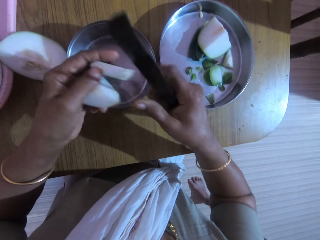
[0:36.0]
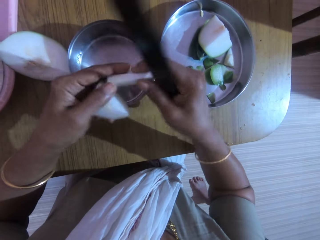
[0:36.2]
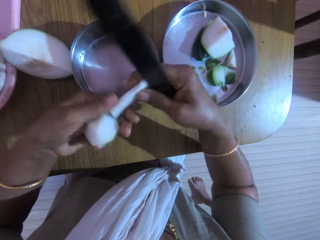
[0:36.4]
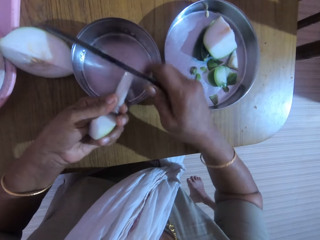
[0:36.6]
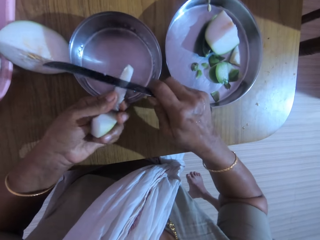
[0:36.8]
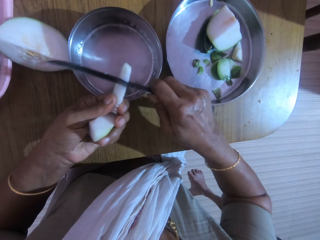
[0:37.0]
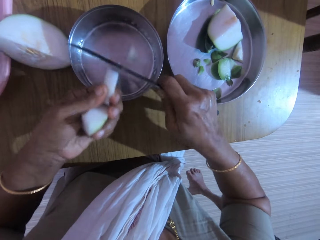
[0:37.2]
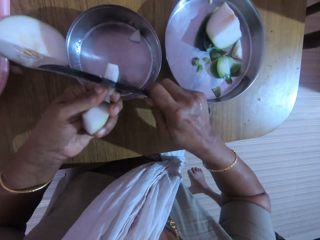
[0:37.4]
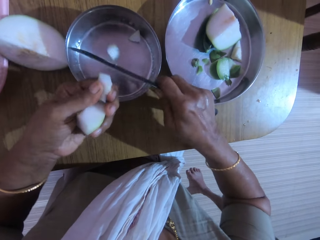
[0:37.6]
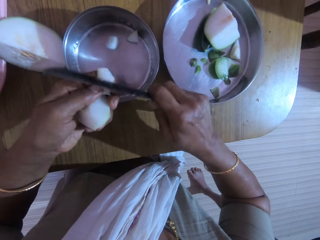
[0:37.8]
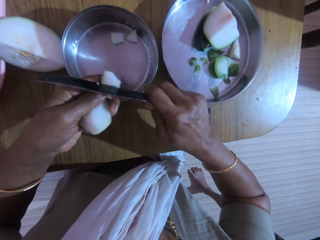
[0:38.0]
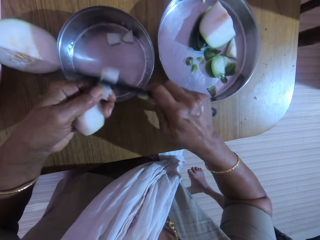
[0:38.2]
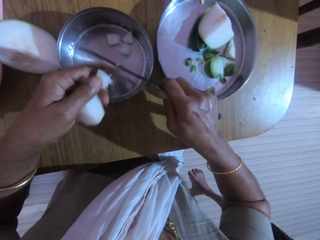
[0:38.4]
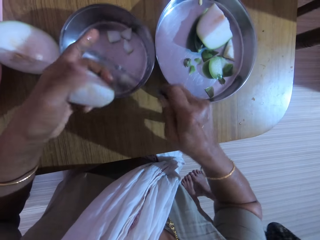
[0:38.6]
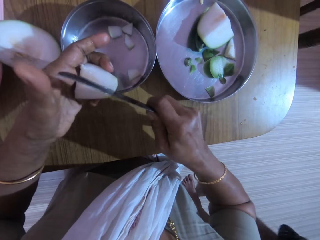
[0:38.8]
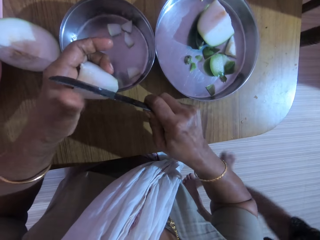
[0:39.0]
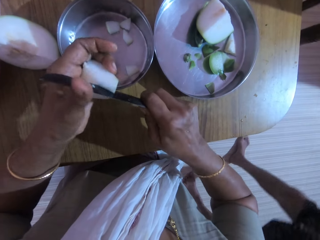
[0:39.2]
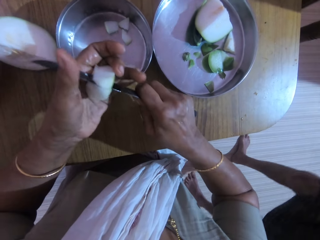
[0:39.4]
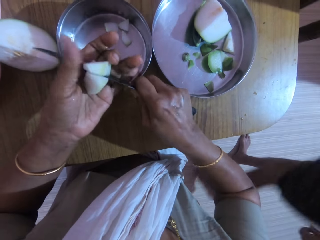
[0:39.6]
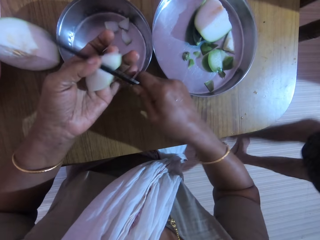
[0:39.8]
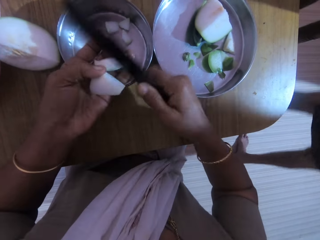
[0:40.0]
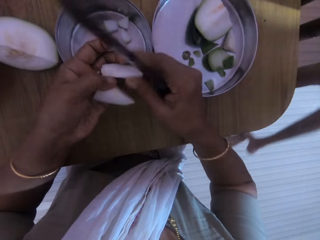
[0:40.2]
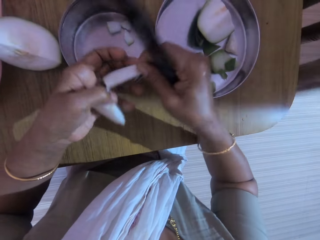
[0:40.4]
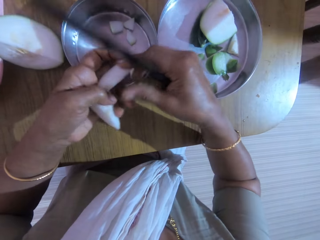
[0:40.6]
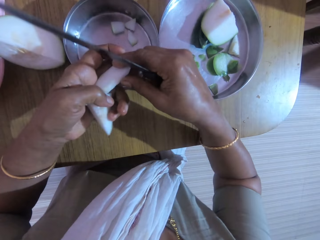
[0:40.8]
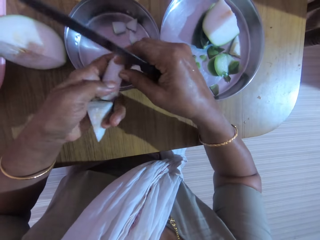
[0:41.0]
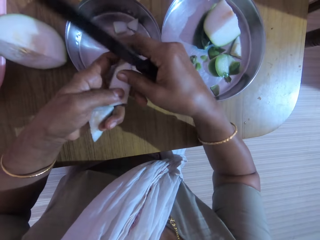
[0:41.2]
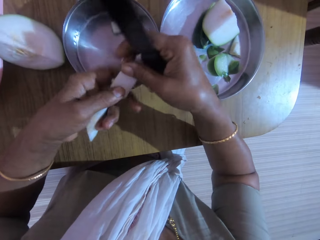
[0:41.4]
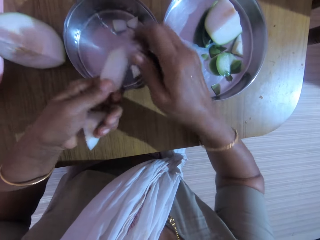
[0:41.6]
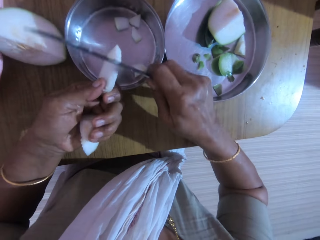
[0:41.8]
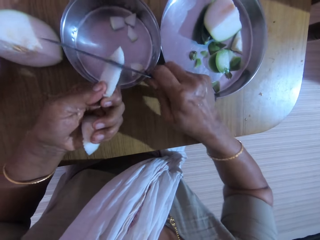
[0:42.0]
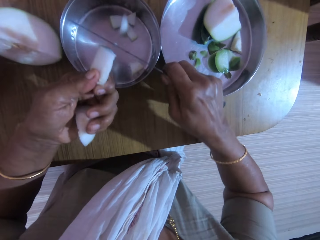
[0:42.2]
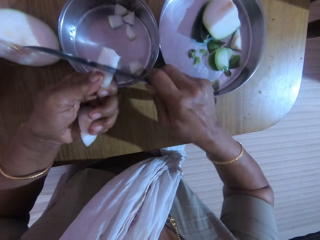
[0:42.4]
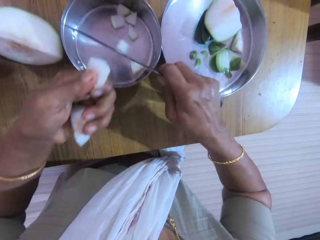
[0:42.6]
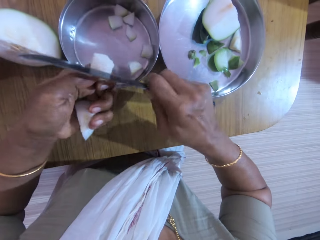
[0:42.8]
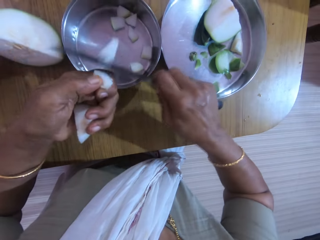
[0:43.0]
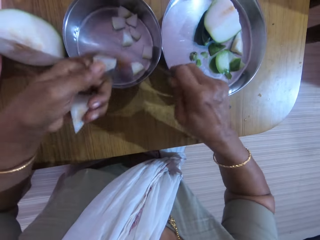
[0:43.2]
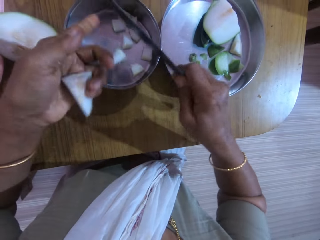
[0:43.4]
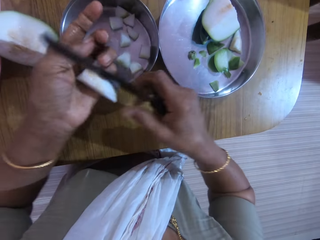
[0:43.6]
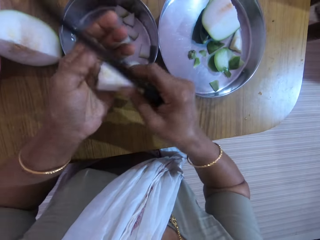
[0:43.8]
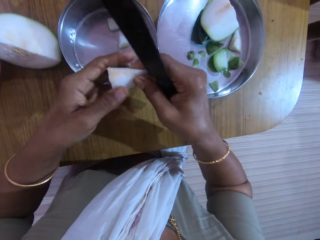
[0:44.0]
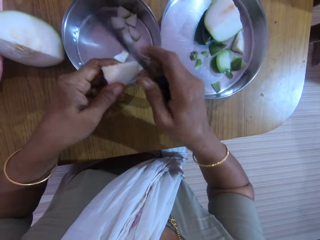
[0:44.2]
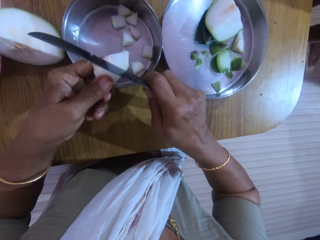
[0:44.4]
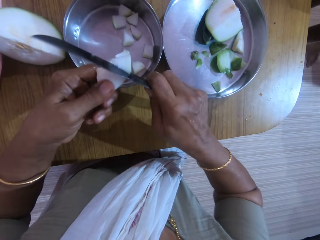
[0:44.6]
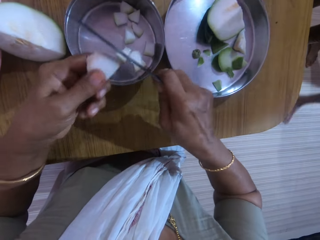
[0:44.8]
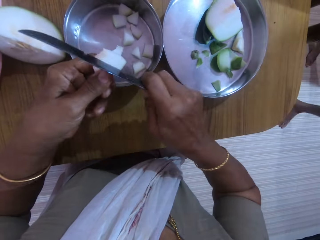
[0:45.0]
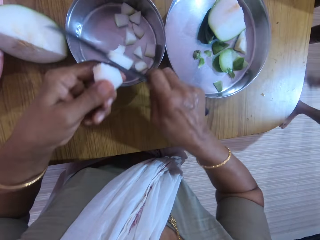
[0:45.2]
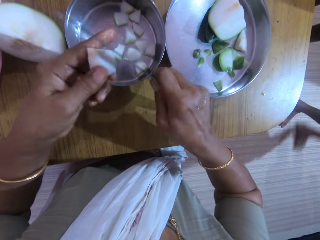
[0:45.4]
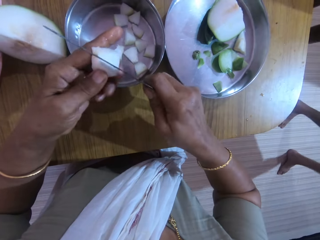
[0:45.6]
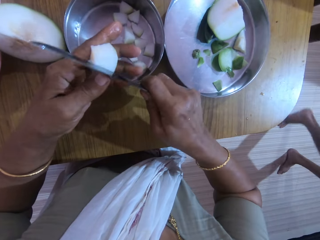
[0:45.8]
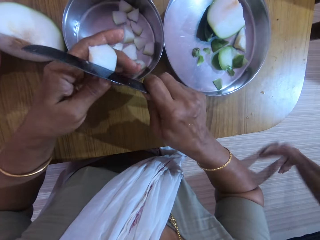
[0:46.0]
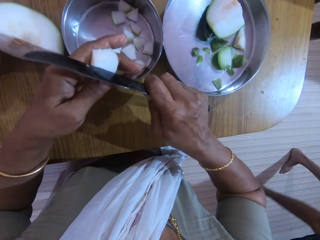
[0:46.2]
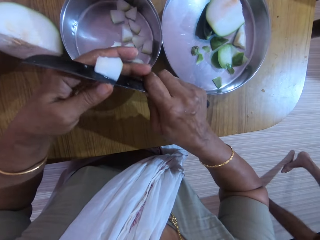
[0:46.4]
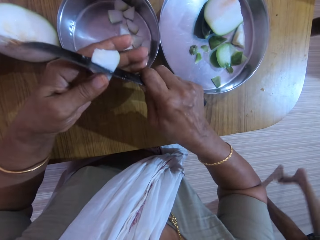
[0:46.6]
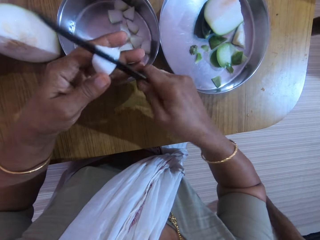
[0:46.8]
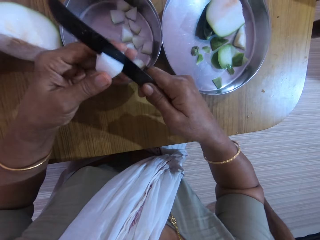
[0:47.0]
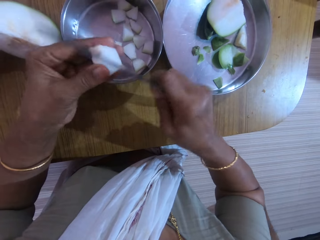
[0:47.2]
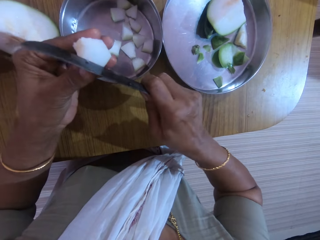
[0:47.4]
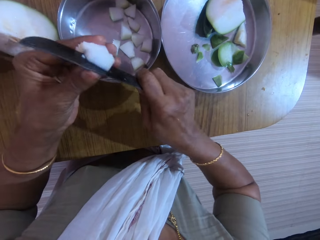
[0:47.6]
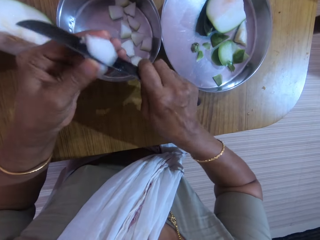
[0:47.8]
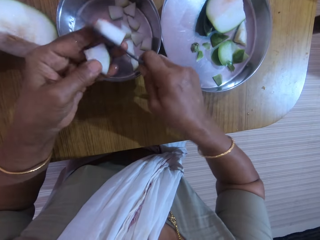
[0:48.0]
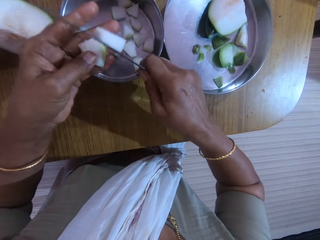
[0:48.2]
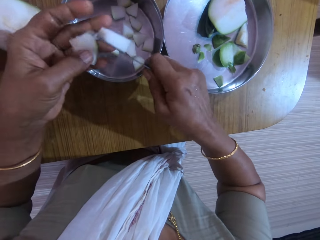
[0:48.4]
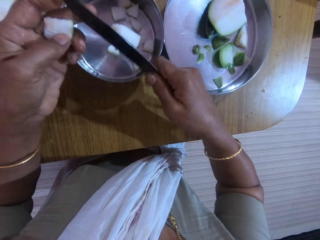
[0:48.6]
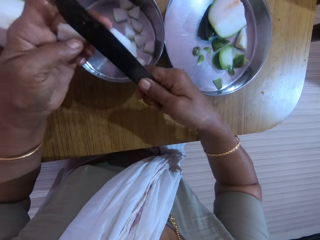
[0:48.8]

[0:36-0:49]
The camera wearer takes a piece of unripe pawpaw from her left hand with her right hand. She places the piece of unripe pawpaw in her right hand on her left hand. She slices the piece of unripe pawpaw in her left hand into the bowl with the knife in her right hand. She drops a piece of unripe pawpaw in the bowl with her left hand. She cuts the unripe pawpaw in her left hand with the knife in her right hand. The man walks away from the camera wearer. The camera wearer turns a piece of unripe pawpaw on her left hand with her right hand. She moves the piece of unripe pawpaw in her left hand with her right hand. She slices the piece of unripe pawpaw in her left hand into the bowl with the knife in her right hand. She drops a piece of unripe pawpaw in the bowl with her left hand. She turns a piece of unripe pawpaw on her left hand with her right hand. The man walks towards the camera wearer. The camera wearer slices the piece of unripe pawpaw in her left hand into the bowl with the knife in her right hand.

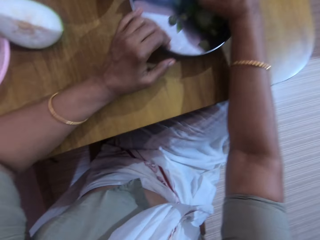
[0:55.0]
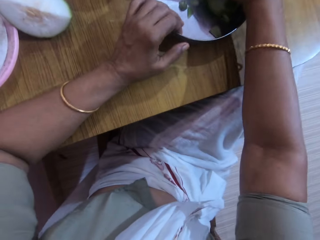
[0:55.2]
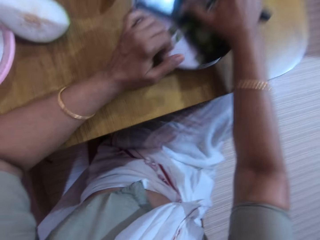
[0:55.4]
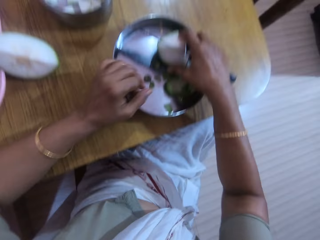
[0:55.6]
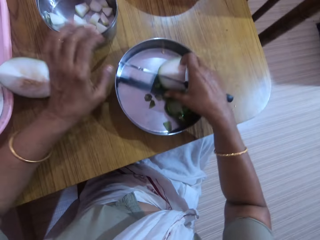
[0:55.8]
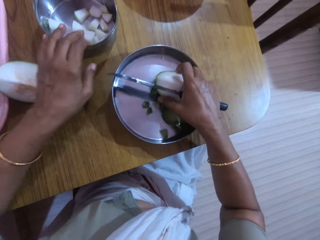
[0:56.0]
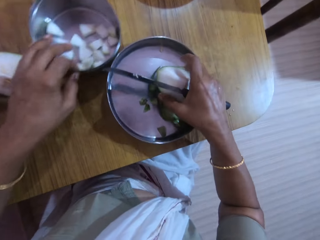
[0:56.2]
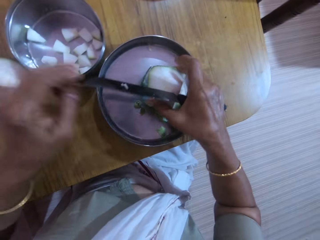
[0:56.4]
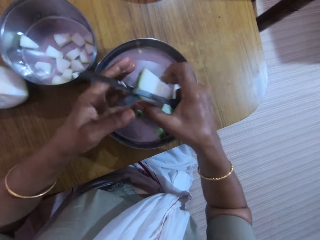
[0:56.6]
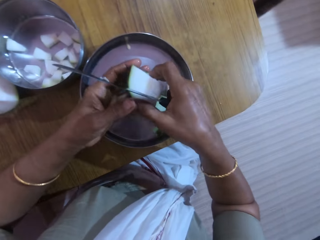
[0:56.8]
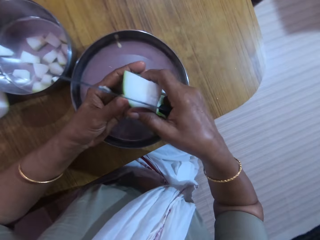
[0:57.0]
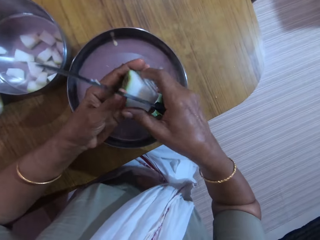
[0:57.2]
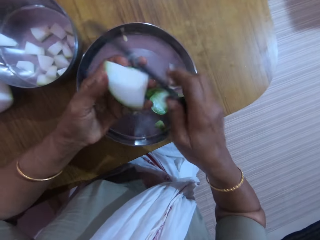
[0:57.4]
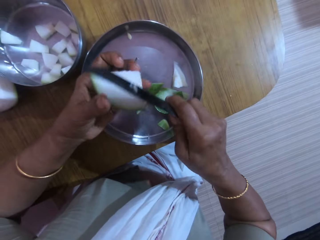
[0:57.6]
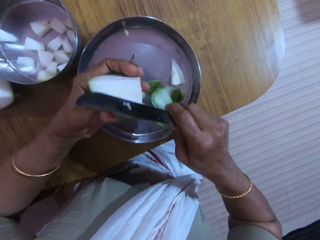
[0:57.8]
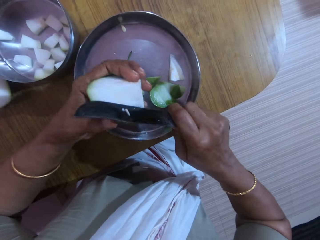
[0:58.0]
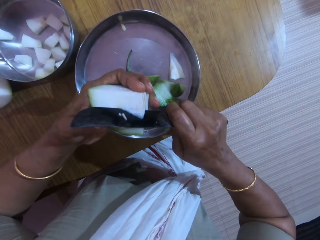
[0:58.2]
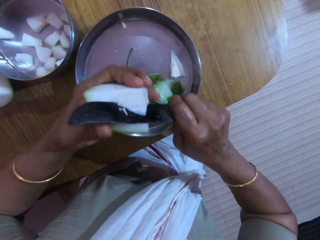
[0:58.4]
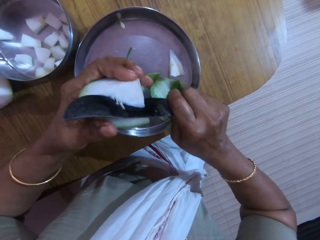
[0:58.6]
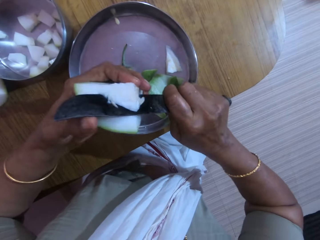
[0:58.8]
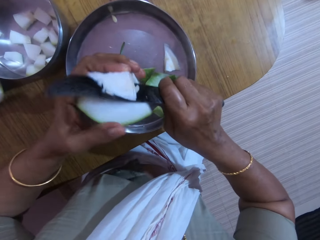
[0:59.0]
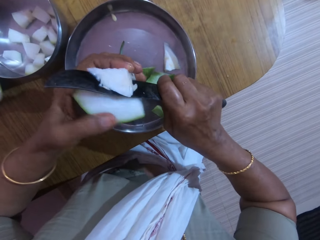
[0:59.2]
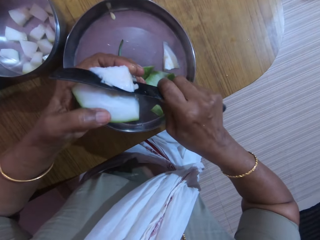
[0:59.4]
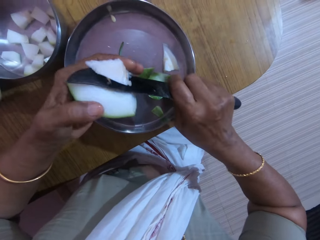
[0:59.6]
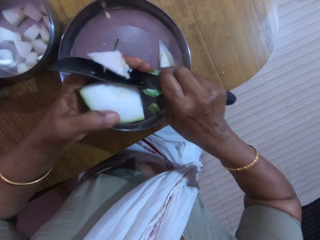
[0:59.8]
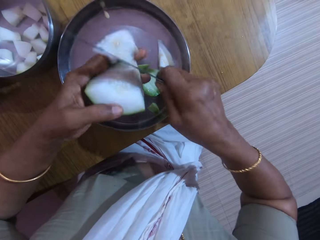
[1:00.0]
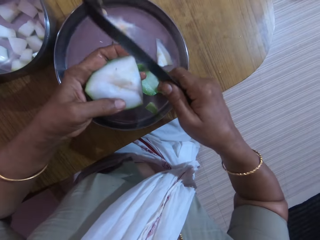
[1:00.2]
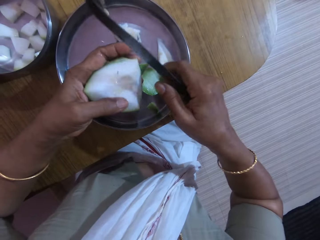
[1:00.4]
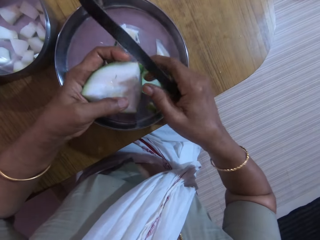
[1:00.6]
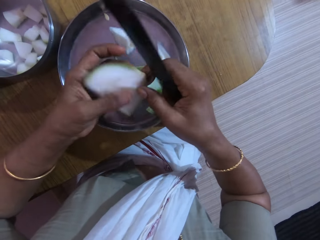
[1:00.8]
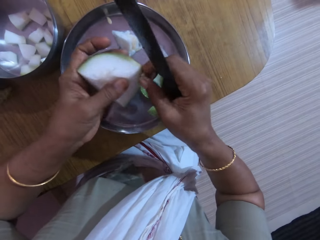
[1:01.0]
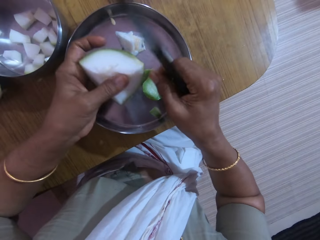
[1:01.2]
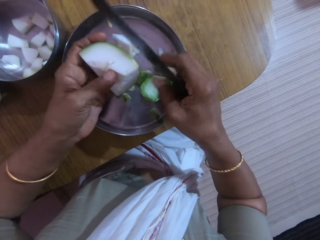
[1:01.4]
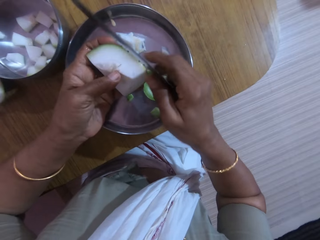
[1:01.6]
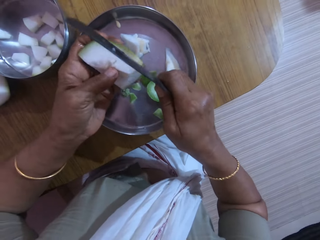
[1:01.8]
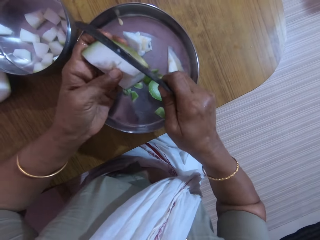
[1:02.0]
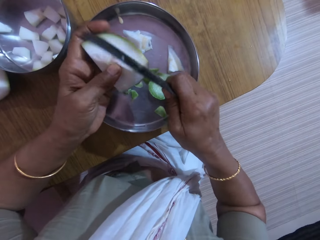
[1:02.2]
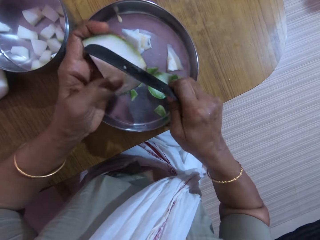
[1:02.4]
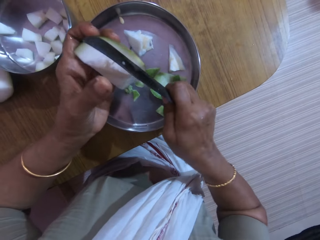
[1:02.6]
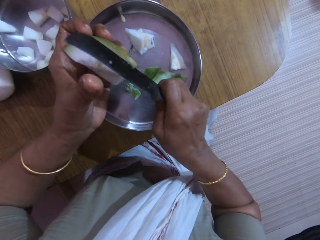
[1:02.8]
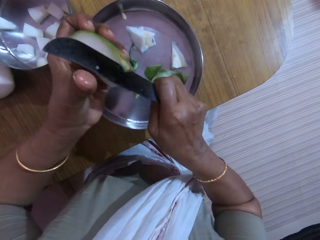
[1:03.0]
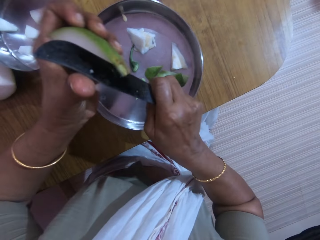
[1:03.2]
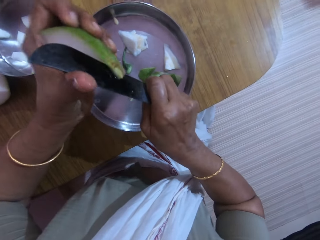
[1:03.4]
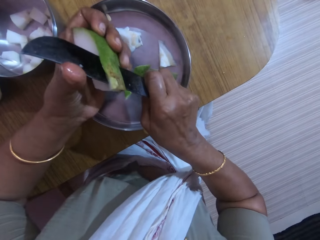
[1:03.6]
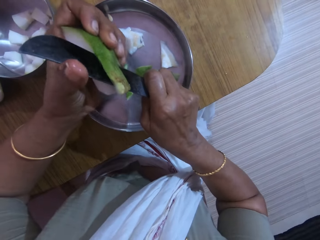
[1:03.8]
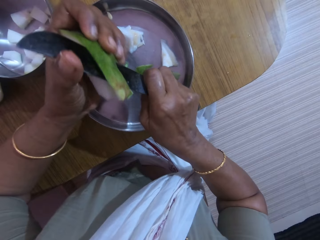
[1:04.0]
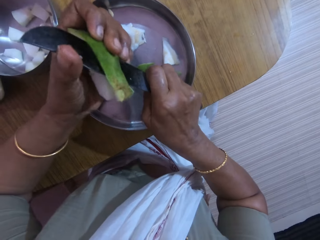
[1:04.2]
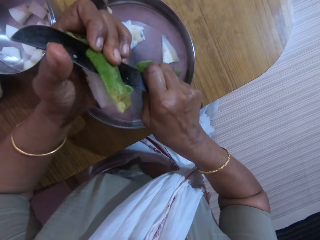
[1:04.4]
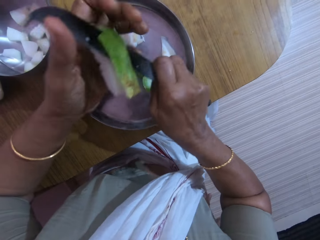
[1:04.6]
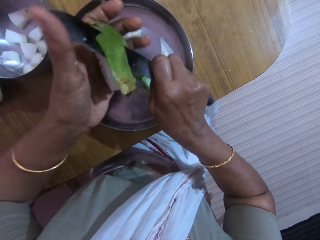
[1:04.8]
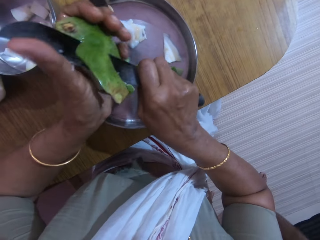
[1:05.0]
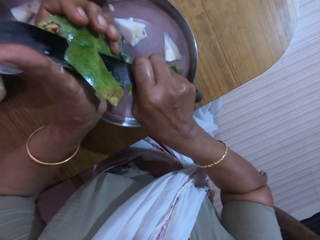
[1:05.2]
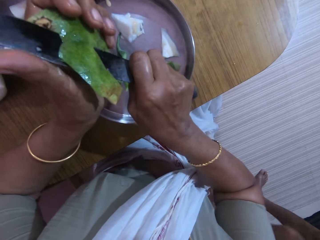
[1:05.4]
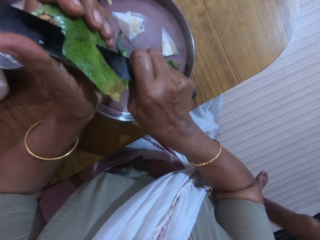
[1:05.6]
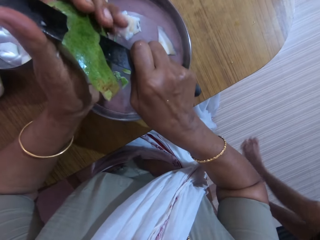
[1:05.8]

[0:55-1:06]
The camera wearer moves the bowl on the table with her left hand. She moves the tray on the table. She picks something from the tray with her right hand. She passes it from her right hand to her left hand. She slices the unripe pawpaw in her left hand with the knife in her right hand. She slices off the back of the unripe pawpaw in her left hand with the knife in her right hand.
